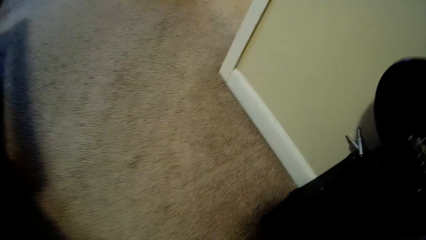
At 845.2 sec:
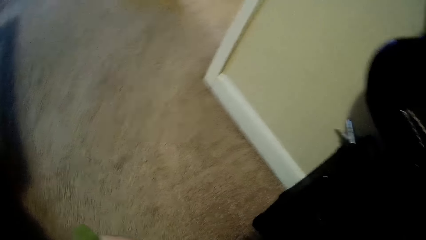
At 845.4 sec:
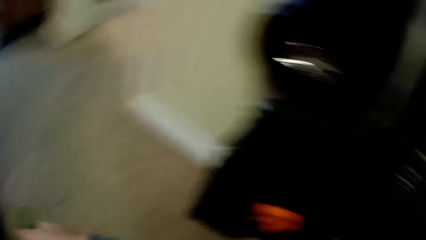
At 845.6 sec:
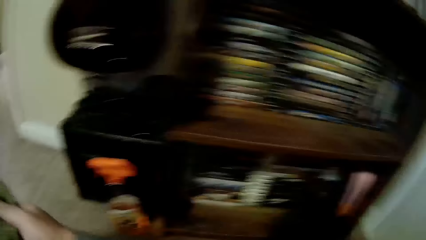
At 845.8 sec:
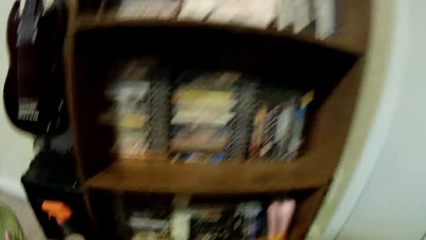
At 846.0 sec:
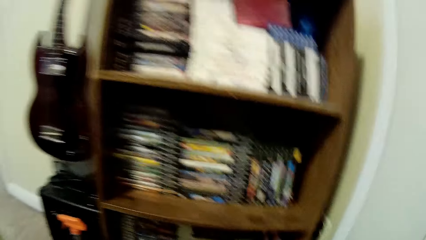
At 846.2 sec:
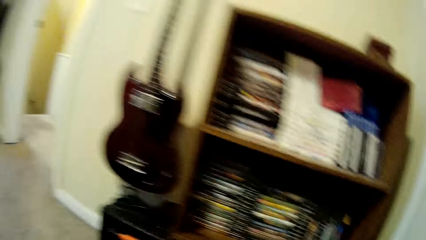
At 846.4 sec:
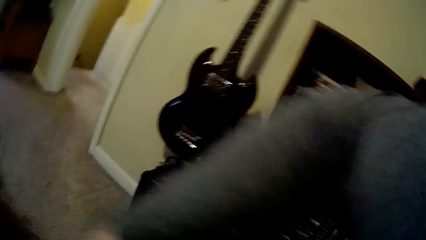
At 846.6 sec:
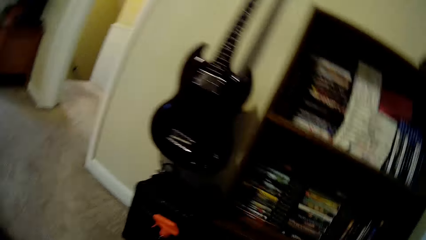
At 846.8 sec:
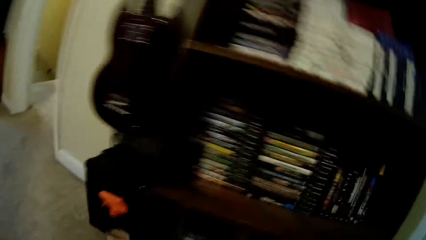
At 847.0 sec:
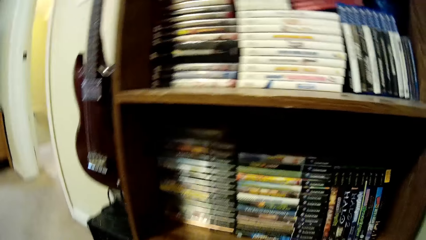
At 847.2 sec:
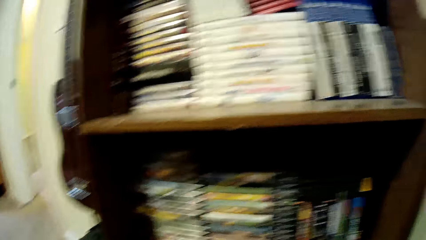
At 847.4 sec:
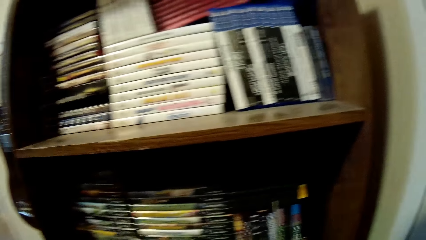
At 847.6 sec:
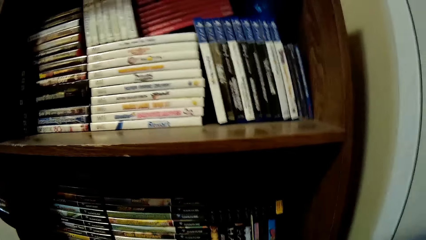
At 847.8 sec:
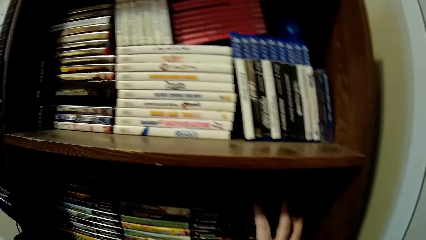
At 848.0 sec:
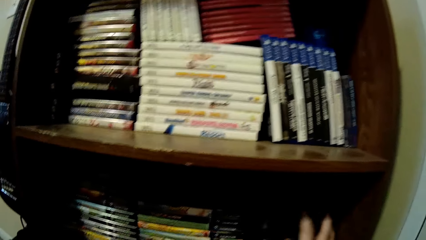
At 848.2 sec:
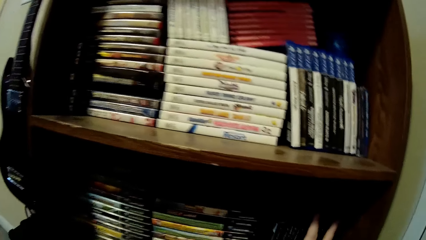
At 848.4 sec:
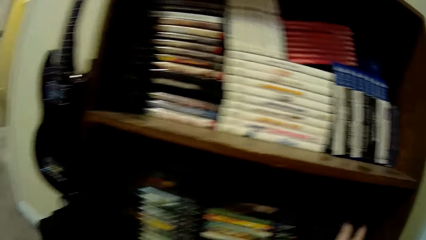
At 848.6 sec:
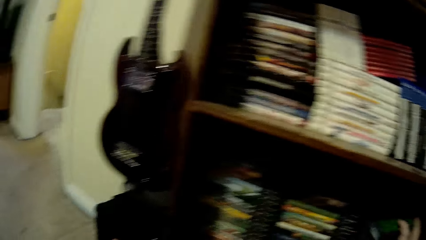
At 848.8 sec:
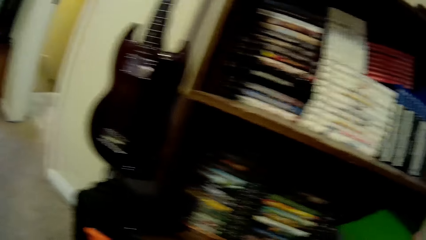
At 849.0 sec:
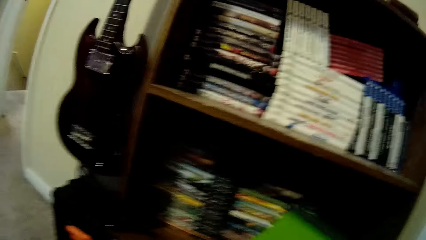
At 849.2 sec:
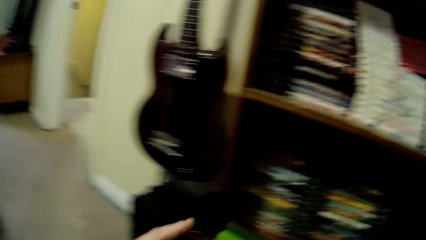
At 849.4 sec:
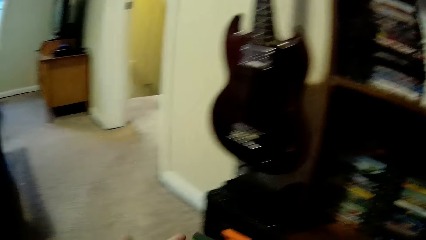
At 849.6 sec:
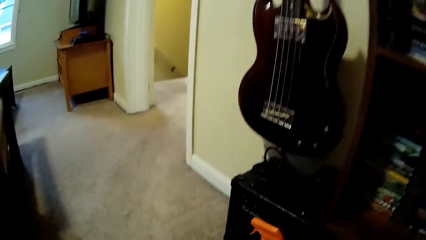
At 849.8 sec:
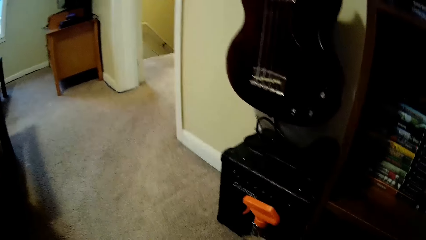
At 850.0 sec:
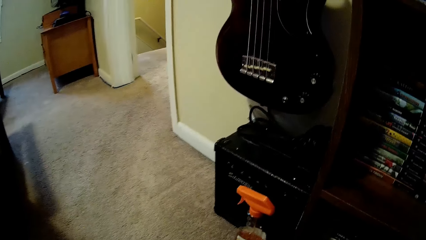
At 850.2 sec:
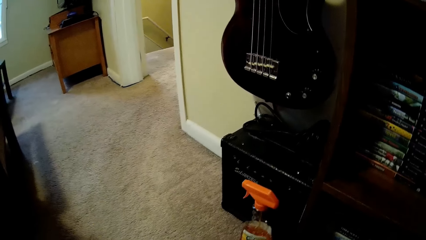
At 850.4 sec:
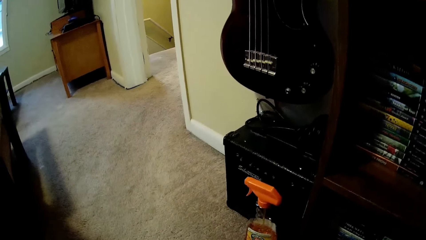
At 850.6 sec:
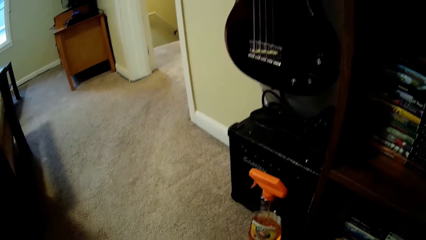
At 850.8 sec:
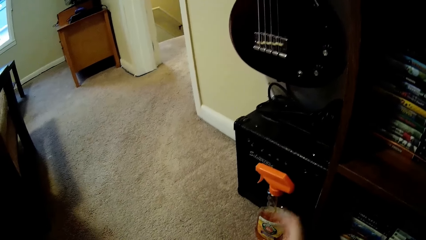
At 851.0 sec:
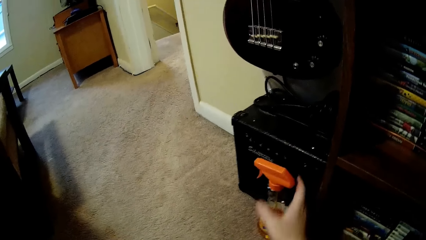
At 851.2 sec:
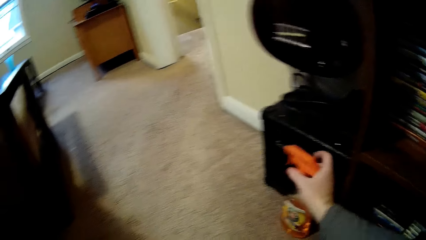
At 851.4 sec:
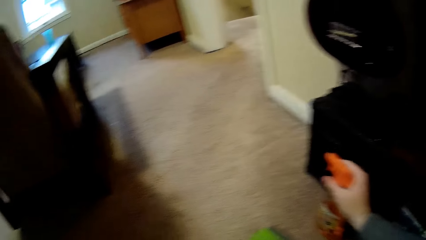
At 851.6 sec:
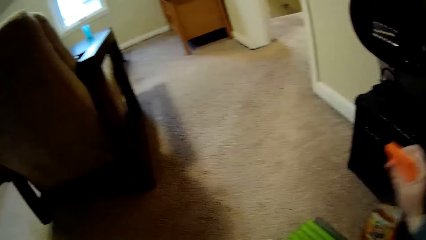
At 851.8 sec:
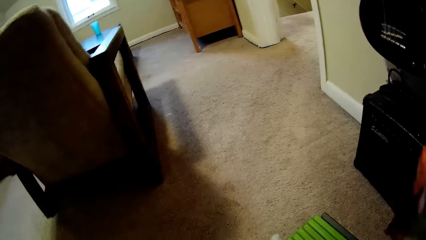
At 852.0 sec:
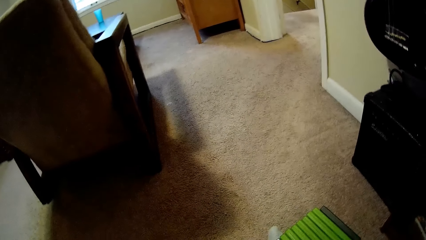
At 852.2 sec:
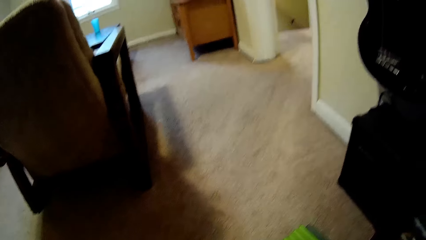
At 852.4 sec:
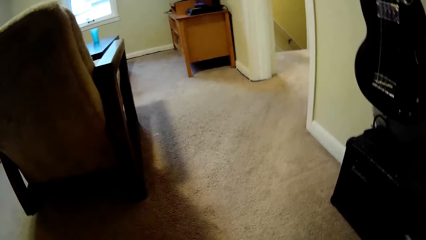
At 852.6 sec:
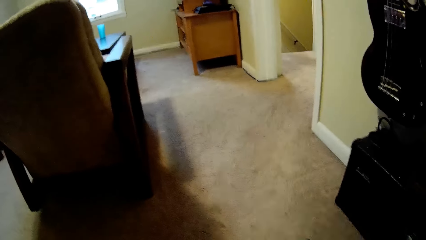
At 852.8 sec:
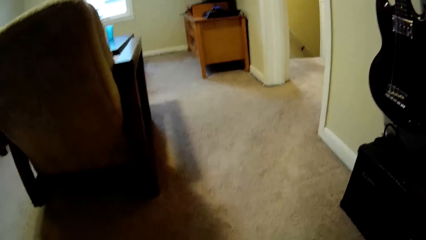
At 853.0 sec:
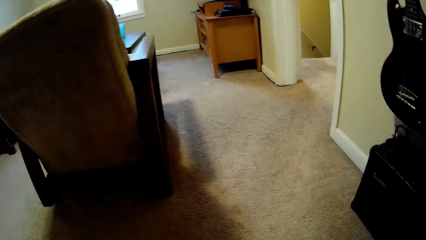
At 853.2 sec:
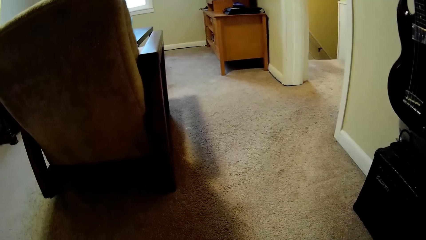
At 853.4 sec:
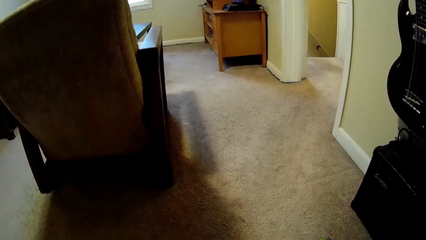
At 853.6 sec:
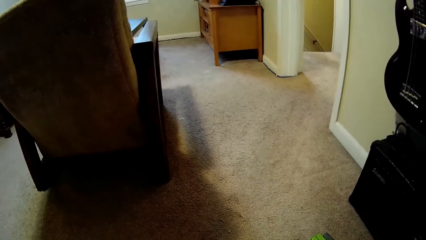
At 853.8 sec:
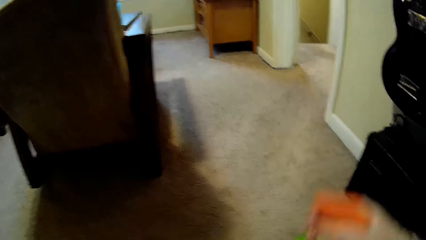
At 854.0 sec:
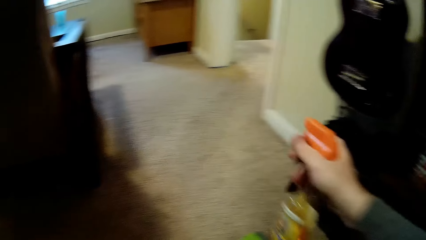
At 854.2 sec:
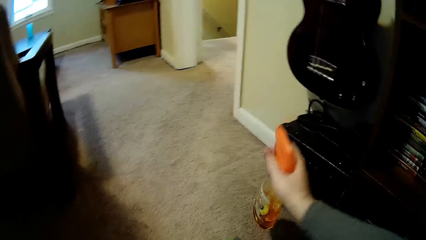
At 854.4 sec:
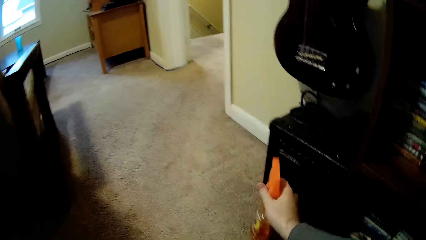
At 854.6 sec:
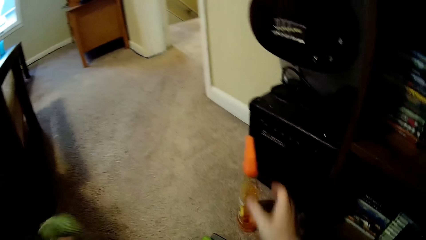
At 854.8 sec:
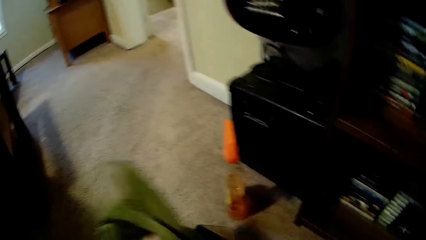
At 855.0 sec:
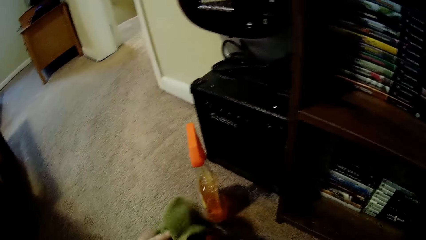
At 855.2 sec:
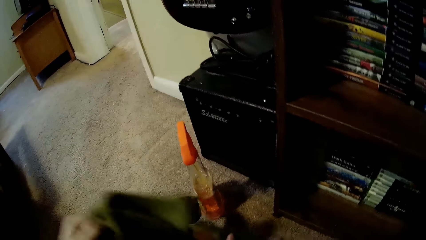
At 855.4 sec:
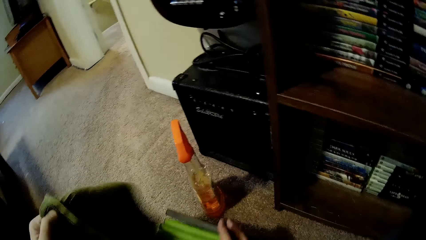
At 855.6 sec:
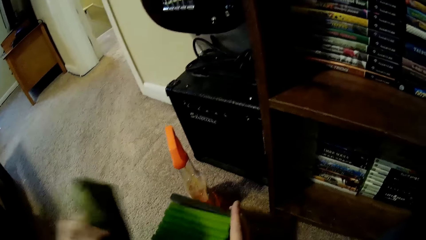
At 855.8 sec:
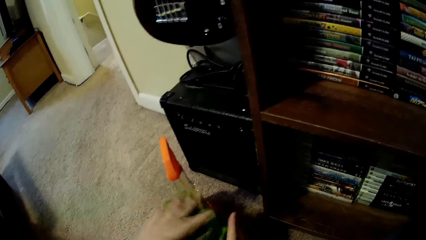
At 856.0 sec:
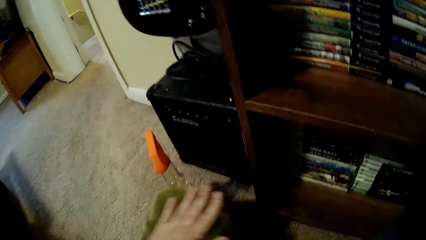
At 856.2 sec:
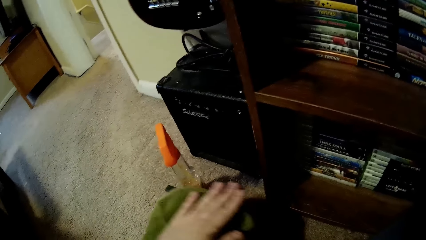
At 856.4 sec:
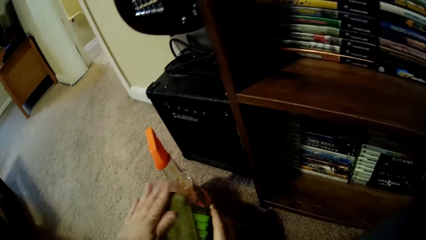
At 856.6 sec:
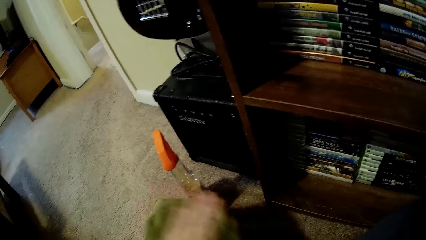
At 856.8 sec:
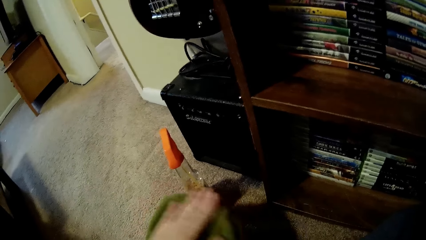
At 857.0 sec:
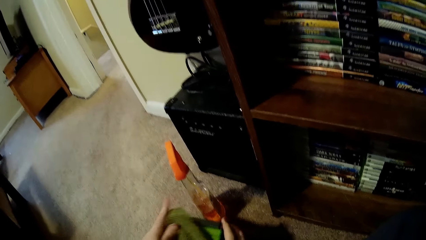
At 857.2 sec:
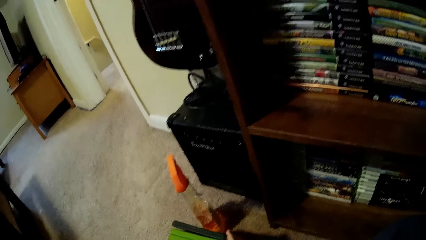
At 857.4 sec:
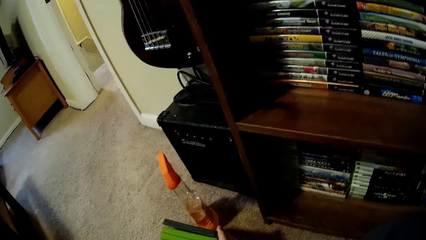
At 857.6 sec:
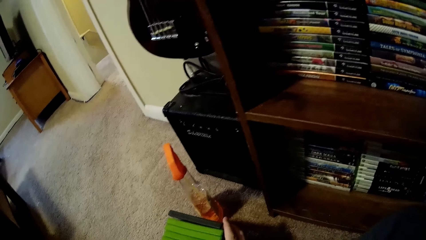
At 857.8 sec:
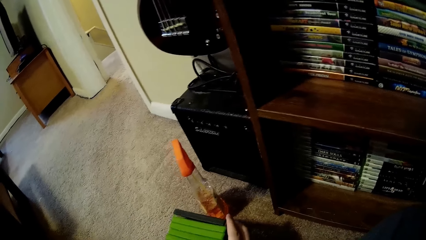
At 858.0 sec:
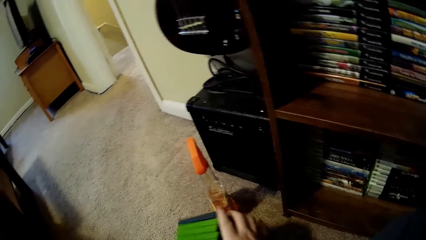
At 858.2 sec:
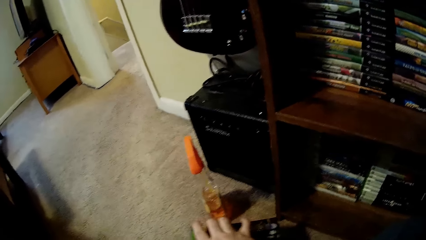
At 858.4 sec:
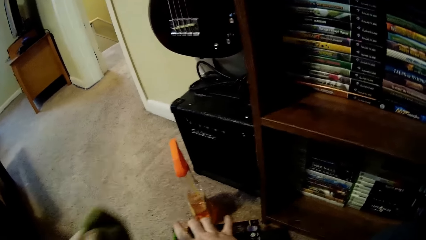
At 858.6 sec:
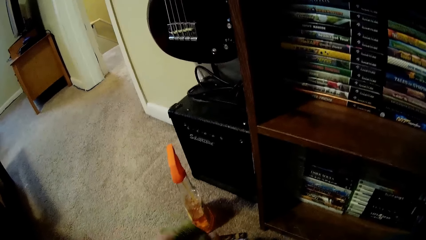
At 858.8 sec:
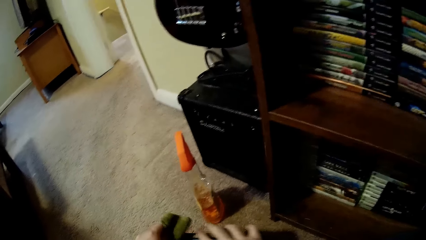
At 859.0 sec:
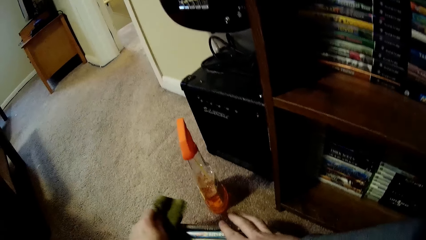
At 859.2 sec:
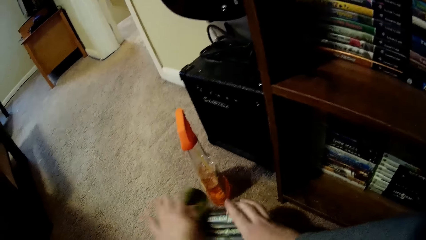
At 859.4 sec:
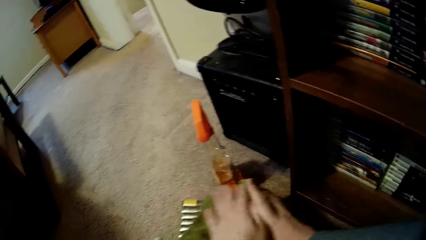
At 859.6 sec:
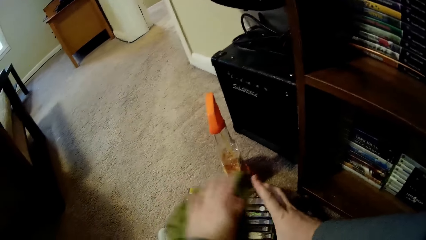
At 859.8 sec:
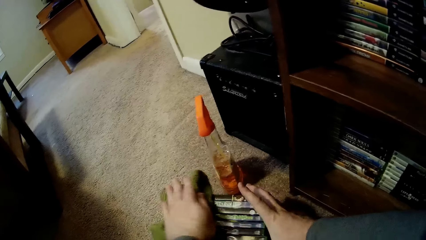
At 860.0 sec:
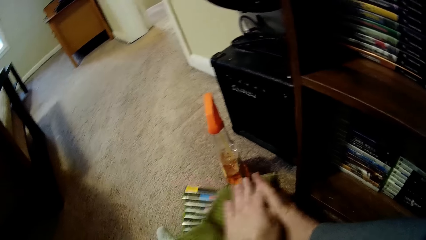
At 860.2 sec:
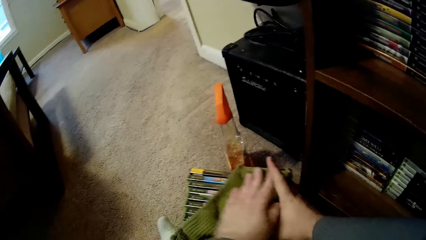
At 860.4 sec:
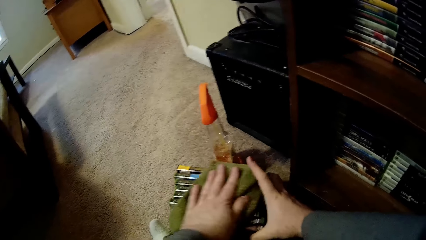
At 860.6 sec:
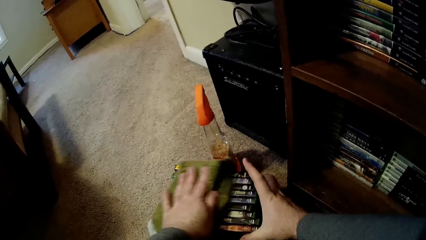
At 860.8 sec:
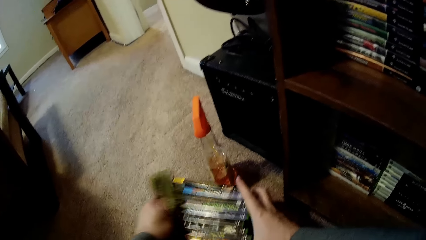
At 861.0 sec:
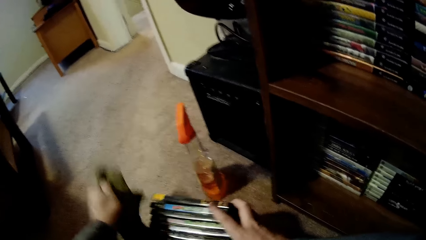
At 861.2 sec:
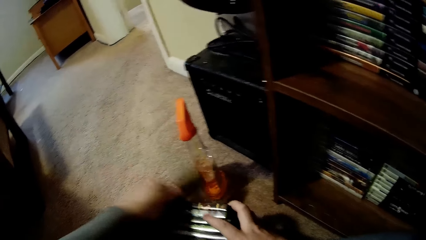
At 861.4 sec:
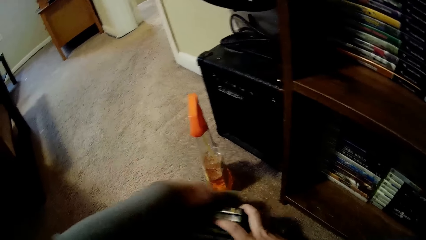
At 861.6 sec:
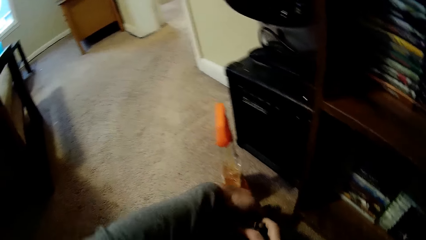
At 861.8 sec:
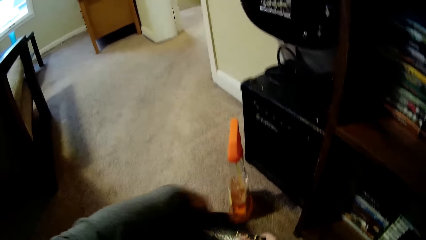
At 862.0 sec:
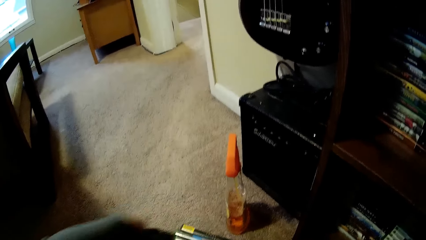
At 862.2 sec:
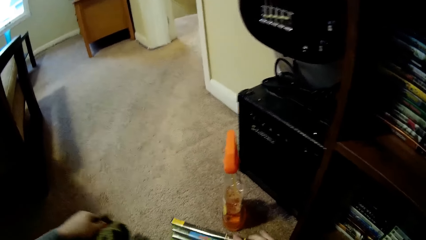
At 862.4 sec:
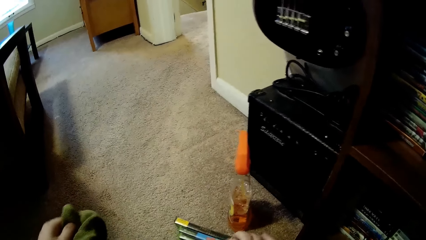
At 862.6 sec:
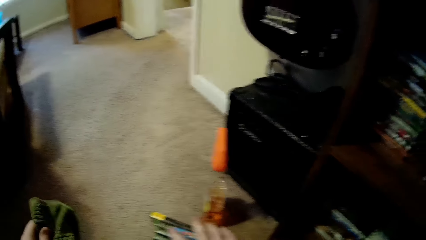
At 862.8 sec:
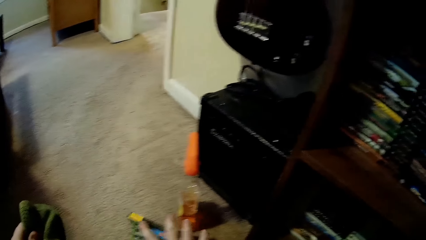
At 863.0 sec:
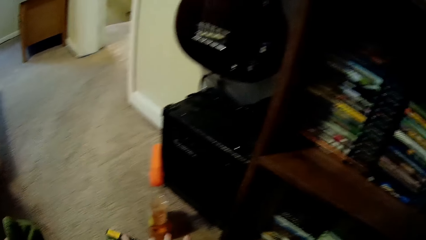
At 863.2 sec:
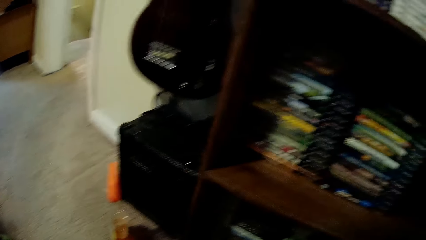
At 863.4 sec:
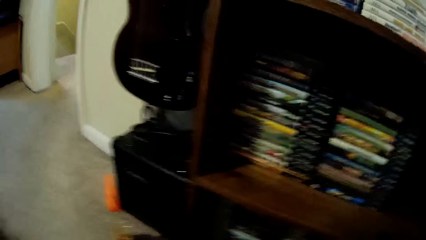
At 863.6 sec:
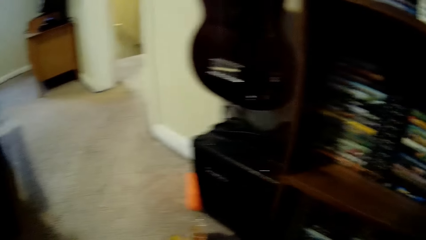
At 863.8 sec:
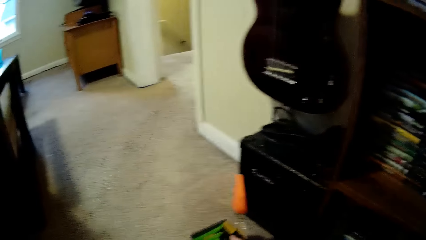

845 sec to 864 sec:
The camera wearer picks up a piece of cloth from the floor. He picks up video cassette storage box cases from the shelf. He arranges books on the shelf. He holds the books with his hands. He picks up cleaning detergent from the floor. He sprays the cleaning detergent on the video cassette box cases. He looks around a room. He puts the cleaning detergent on the floor. He wipes the video cassette box cases with a towel. He flips the books on the floor. He wipes the books with the towel.
